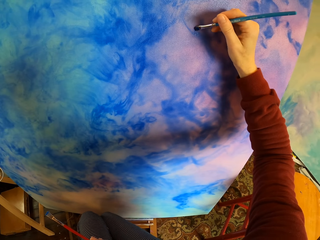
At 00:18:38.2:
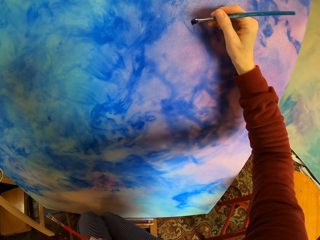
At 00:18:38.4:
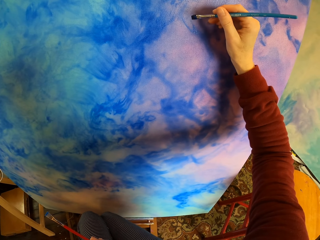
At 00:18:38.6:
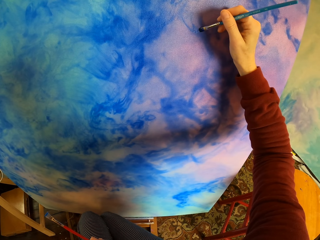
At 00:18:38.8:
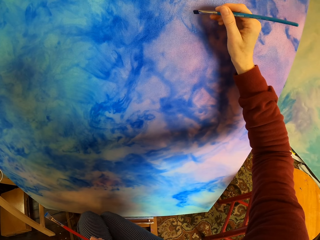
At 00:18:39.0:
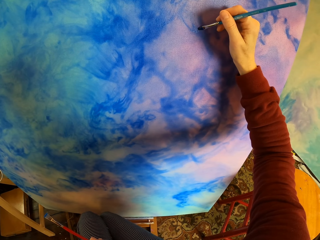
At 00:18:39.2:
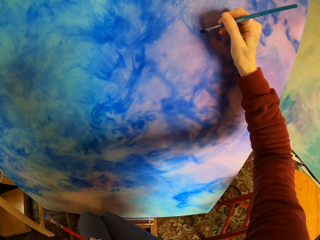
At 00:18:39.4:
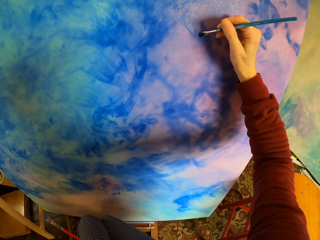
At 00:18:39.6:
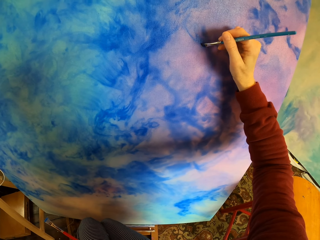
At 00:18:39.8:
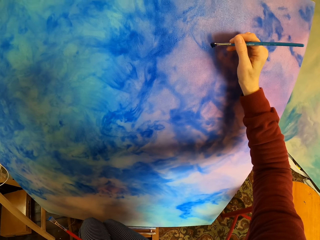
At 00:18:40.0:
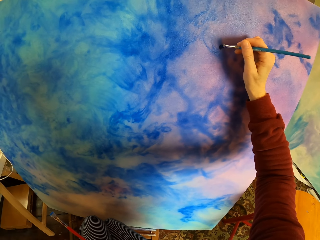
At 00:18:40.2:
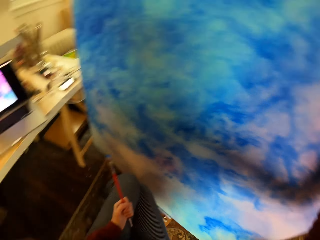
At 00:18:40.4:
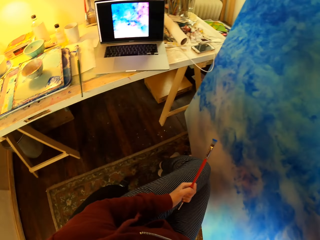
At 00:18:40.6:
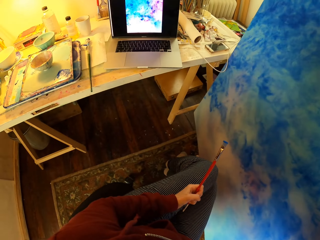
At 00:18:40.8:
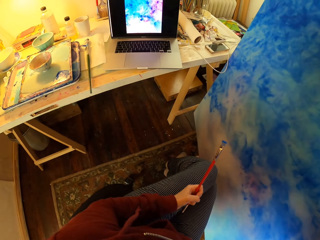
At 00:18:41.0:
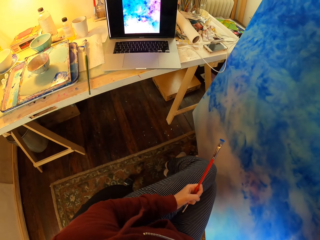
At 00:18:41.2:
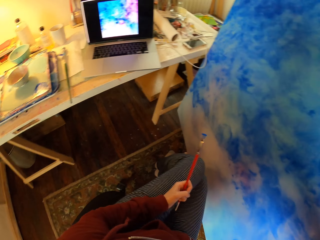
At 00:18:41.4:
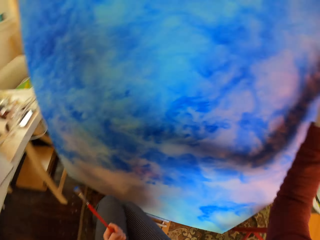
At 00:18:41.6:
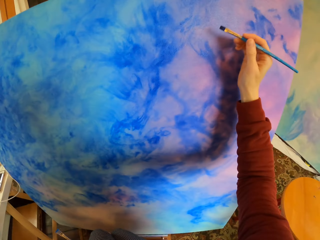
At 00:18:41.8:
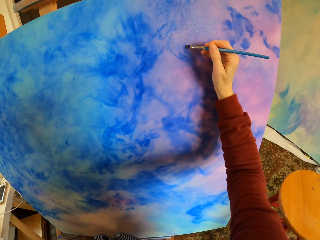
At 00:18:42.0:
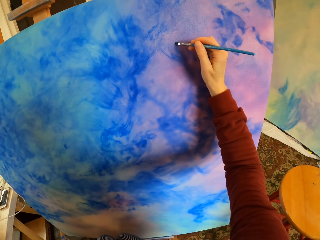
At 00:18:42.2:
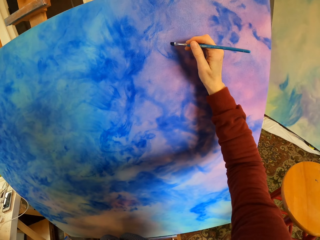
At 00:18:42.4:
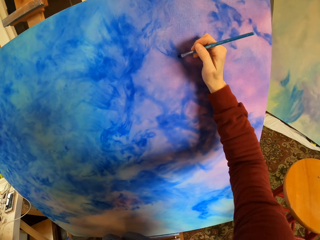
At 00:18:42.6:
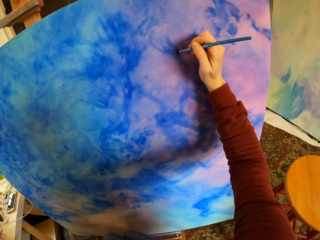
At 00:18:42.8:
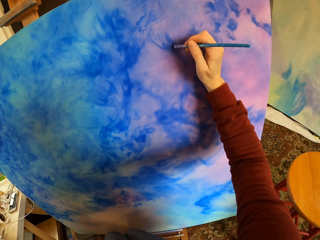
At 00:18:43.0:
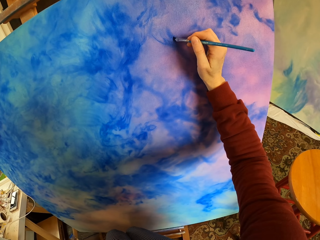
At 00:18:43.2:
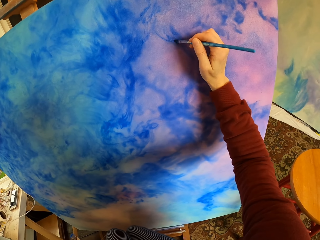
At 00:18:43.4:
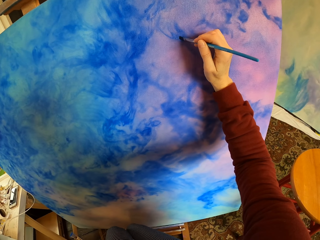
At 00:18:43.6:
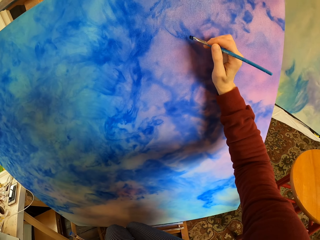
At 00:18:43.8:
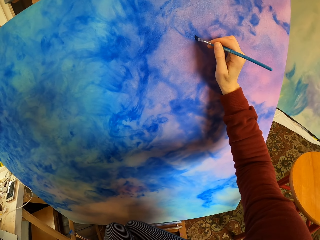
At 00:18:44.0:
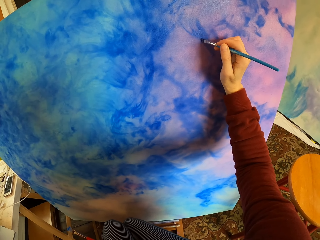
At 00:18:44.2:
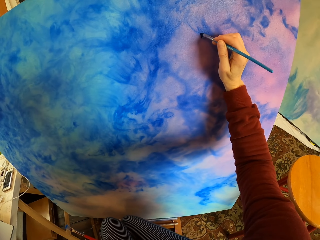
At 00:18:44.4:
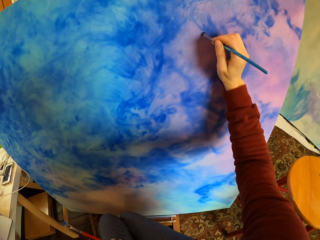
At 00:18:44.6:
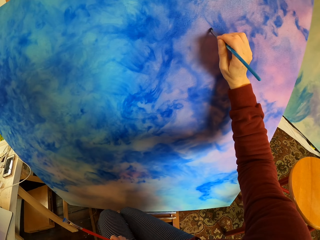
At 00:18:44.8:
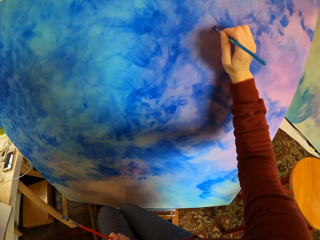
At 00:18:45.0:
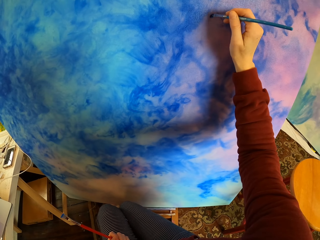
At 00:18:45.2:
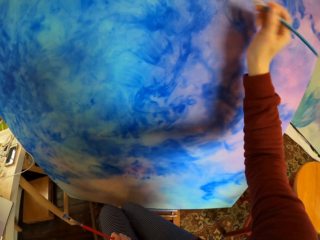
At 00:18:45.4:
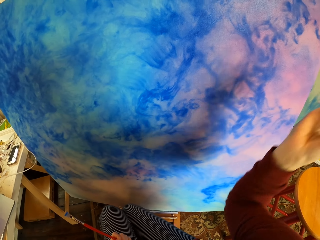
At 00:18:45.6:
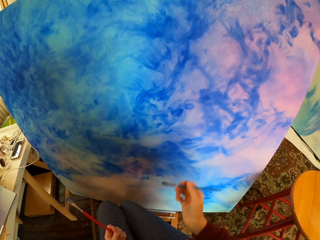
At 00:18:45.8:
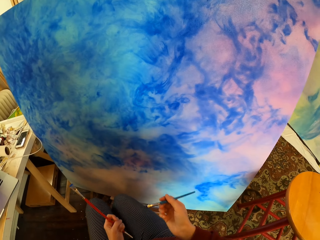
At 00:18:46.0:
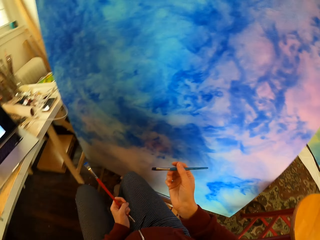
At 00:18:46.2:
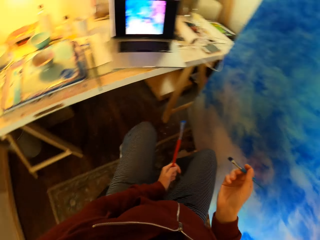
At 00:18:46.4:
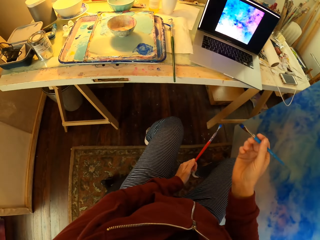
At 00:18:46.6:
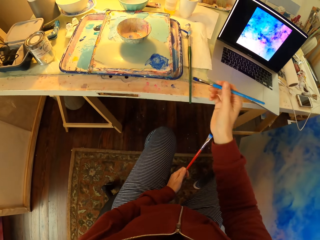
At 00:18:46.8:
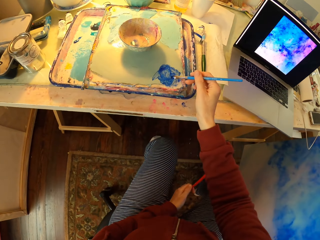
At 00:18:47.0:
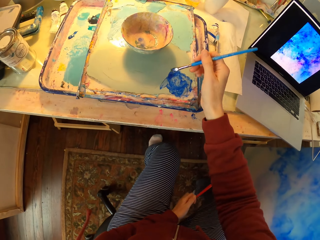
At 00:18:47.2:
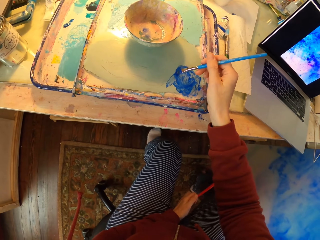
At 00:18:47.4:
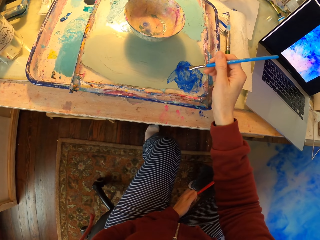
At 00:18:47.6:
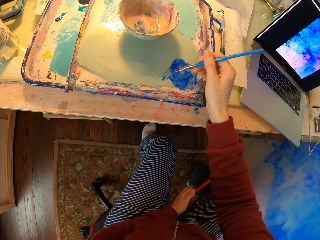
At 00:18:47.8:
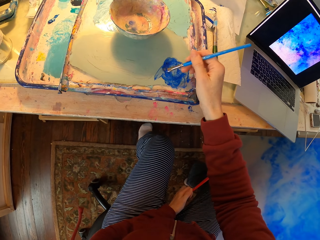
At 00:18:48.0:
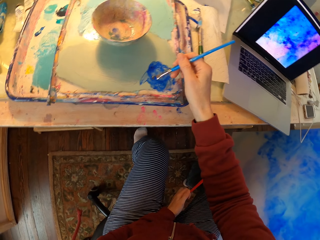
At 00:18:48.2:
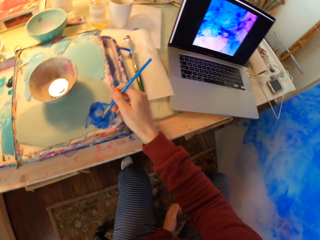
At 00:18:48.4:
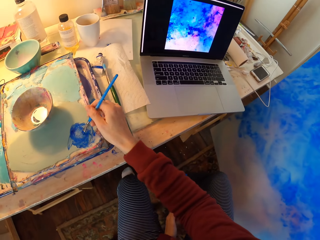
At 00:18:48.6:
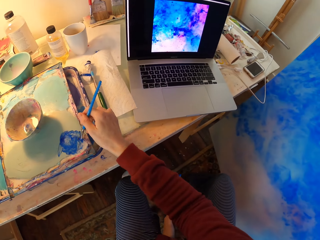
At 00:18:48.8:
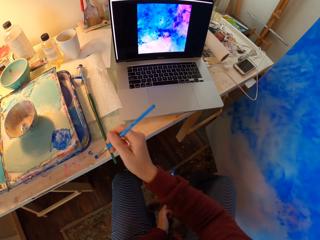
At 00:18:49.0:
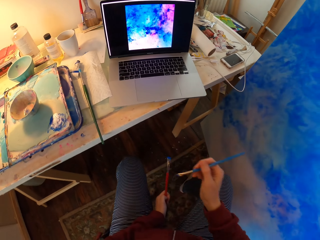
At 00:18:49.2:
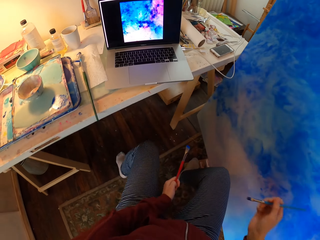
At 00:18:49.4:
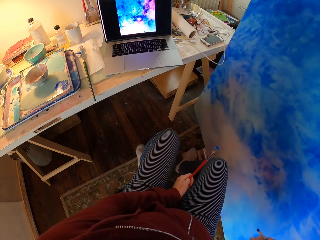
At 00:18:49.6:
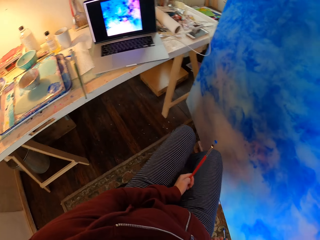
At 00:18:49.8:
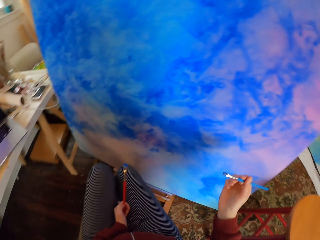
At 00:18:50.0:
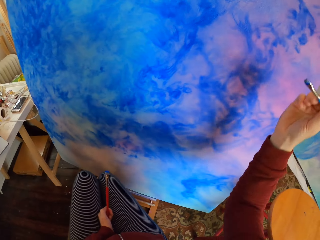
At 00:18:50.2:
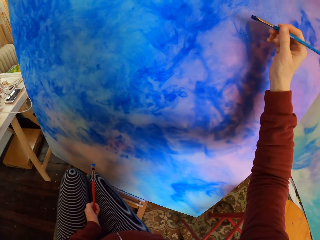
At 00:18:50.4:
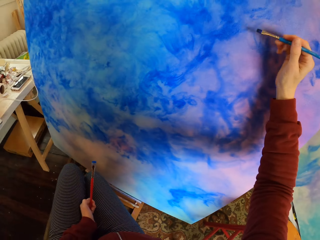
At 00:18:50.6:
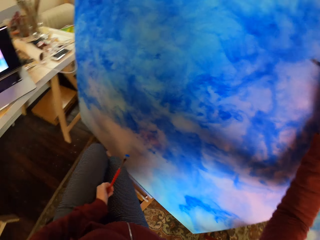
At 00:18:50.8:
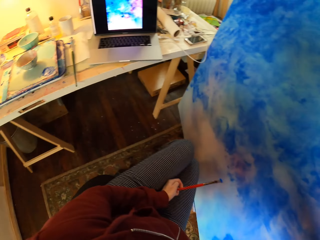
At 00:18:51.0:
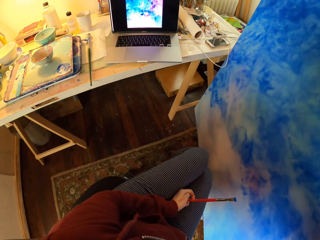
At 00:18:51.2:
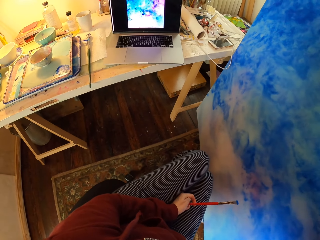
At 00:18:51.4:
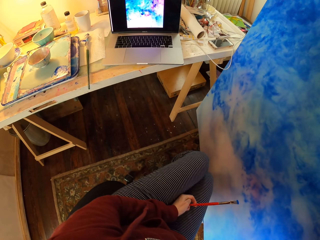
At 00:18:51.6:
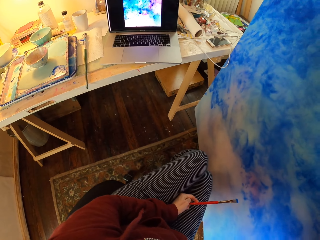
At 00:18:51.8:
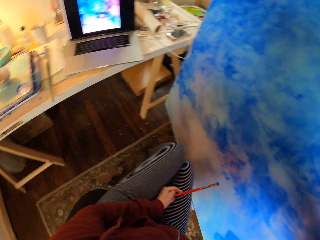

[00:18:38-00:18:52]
The camera wearer looks at the laptop. They paint art. They add paint to the brush. They look at the laptop.

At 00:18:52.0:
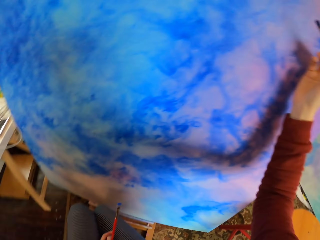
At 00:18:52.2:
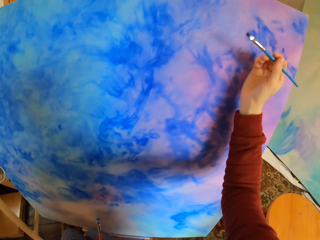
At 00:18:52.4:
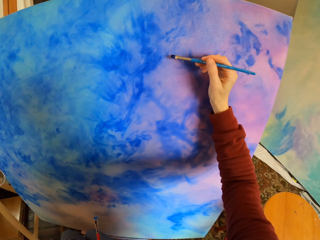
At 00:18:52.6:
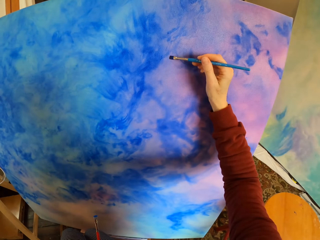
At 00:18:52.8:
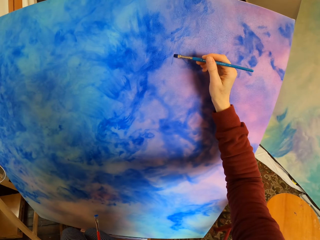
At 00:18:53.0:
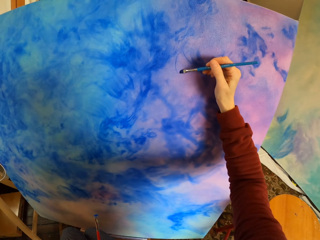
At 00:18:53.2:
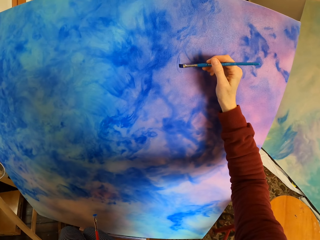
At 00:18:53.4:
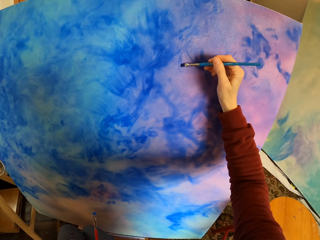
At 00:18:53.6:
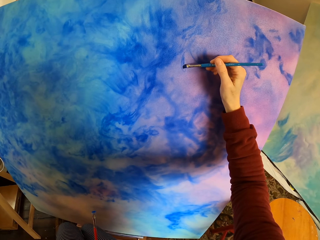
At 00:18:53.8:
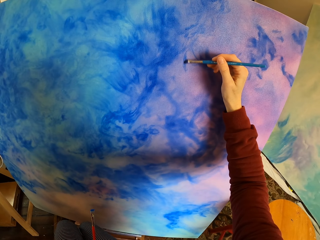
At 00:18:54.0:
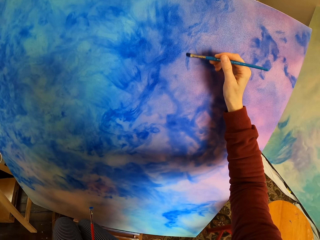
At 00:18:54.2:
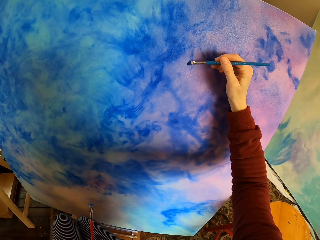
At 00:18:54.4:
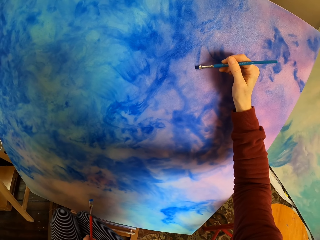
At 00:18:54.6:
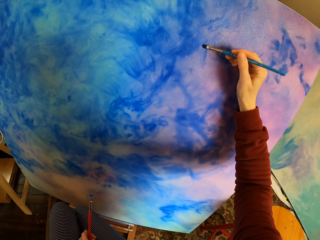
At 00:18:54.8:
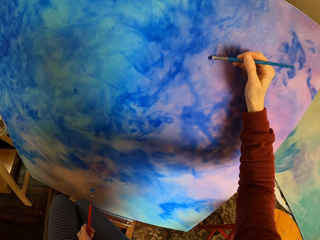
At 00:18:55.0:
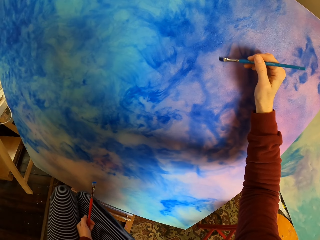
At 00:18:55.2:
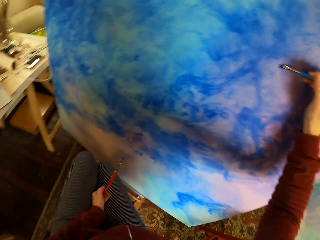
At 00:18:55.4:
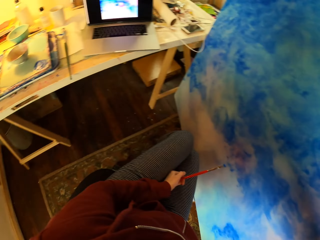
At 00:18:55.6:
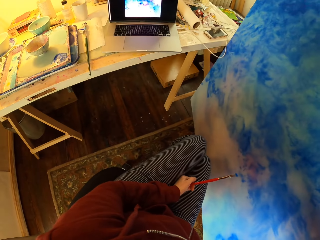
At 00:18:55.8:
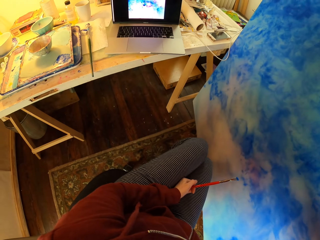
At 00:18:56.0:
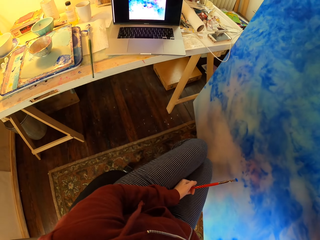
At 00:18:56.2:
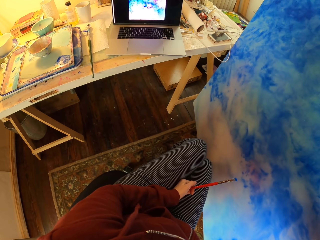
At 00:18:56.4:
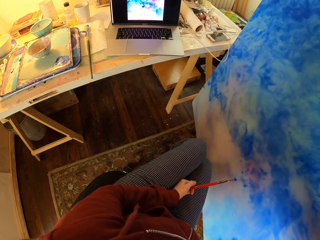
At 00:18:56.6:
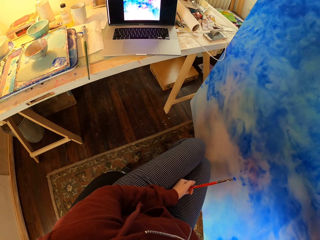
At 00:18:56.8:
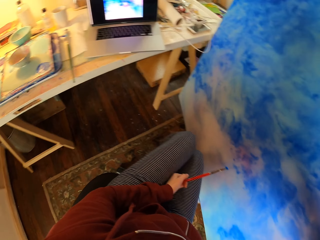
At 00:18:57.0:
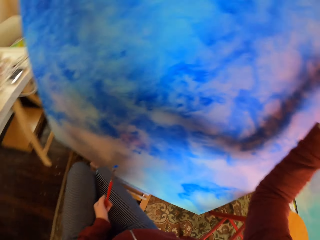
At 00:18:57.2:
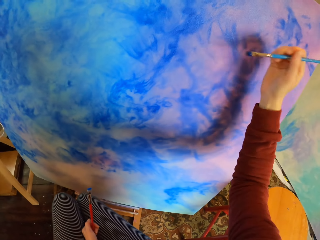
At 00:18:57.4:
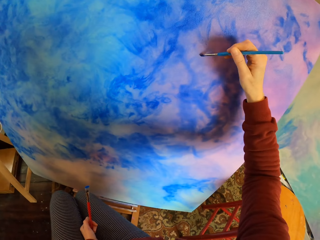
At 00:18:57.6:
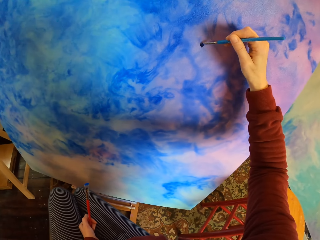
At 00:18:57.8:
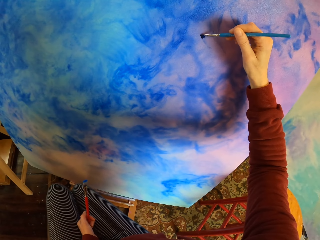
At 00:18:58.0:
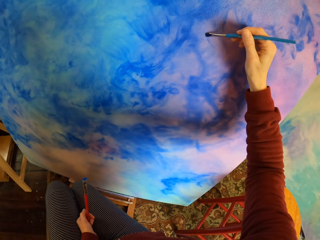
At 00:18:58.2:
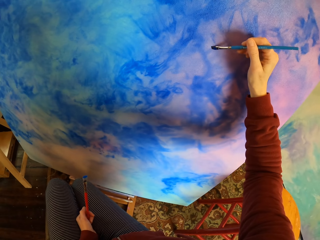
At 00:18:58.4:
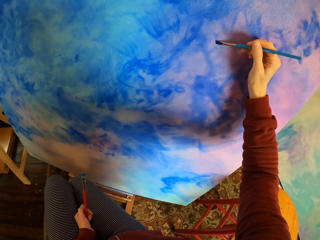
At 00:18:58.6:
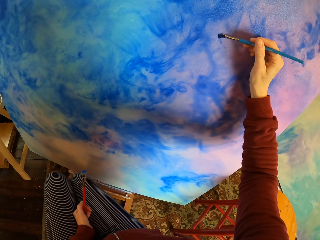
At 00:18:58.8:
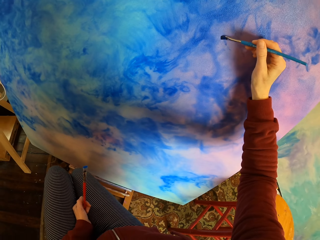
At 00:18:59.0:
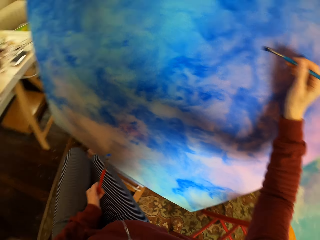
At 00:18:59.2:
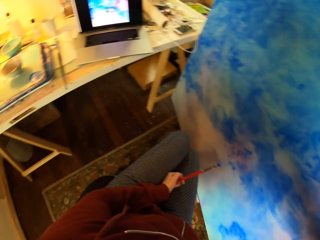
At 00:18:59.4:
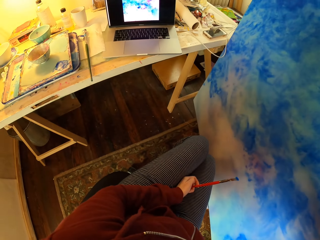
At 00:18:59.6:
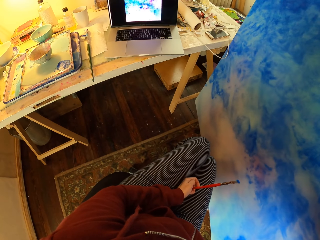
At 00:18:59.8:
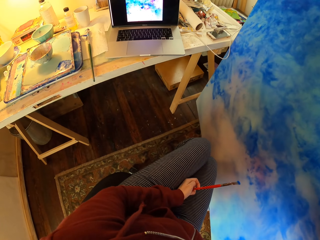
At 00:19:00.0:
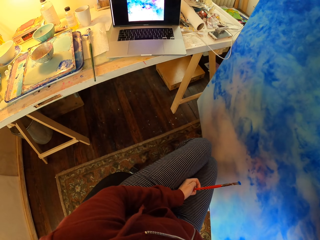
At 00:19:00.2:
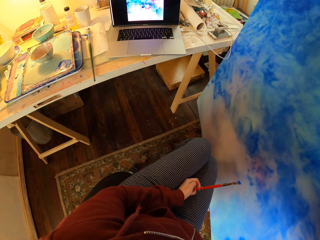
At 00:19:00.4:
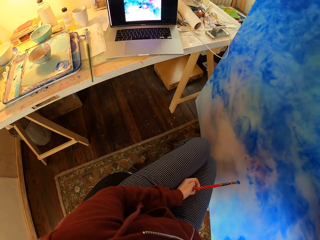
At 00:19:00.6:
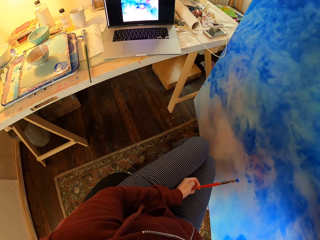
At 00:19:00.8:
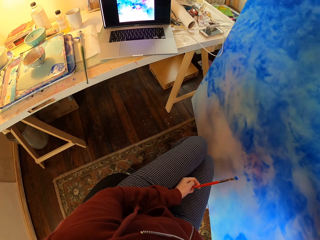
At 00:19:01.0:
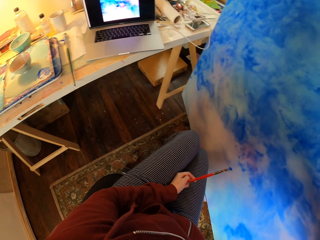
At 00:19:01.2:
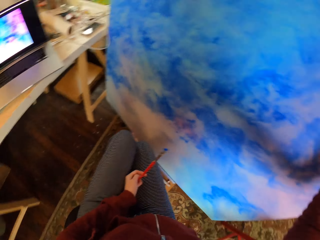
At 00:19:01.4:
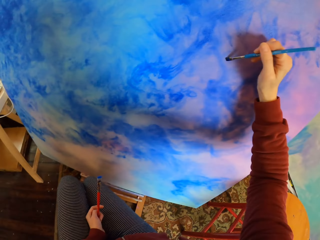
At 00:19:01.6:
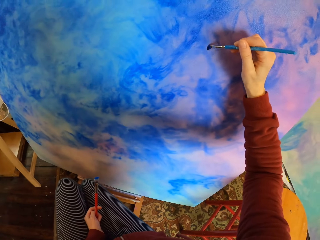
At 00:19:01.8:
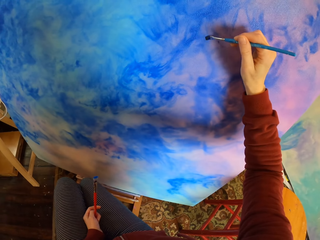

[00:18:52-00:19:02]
The camera wearer paints a wooden board. They look at the laptop. They paint art. They look at the laptop.
